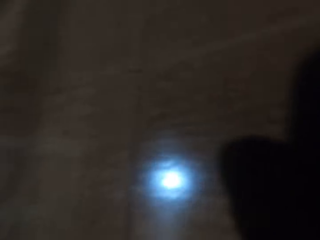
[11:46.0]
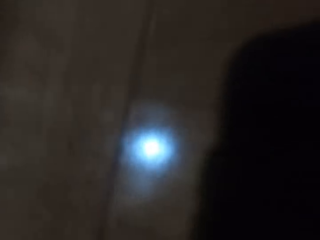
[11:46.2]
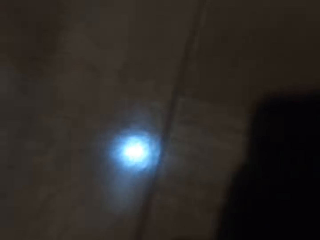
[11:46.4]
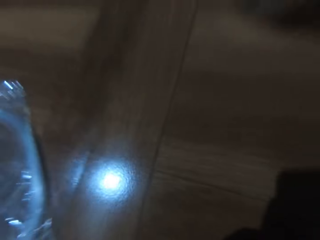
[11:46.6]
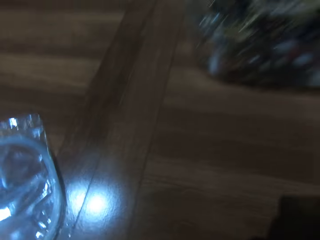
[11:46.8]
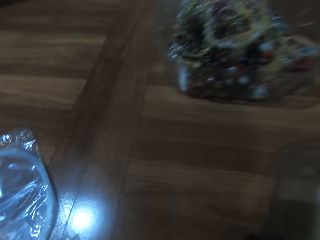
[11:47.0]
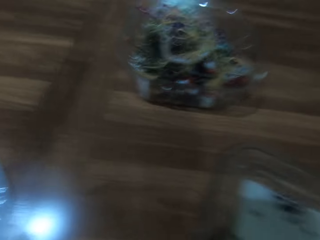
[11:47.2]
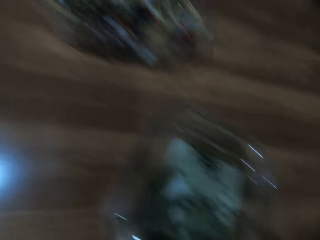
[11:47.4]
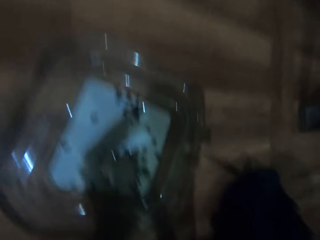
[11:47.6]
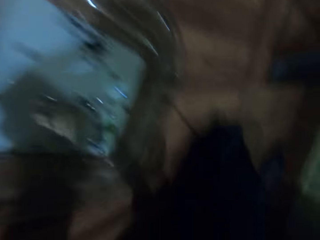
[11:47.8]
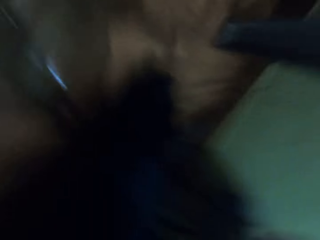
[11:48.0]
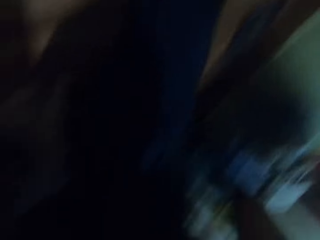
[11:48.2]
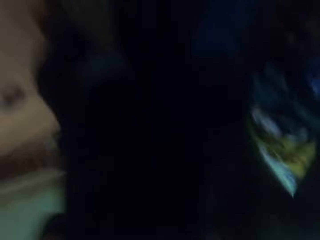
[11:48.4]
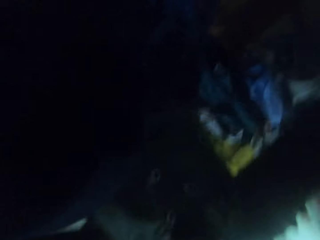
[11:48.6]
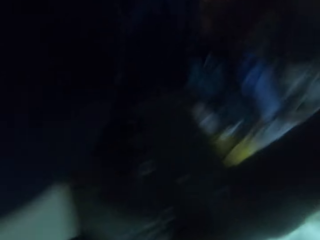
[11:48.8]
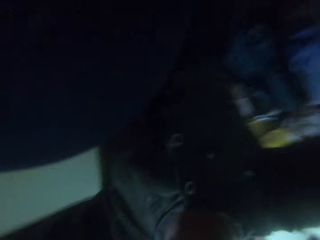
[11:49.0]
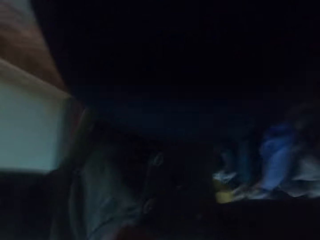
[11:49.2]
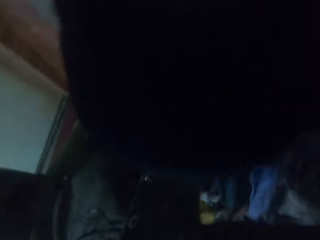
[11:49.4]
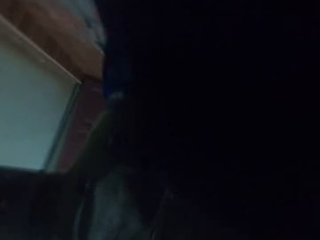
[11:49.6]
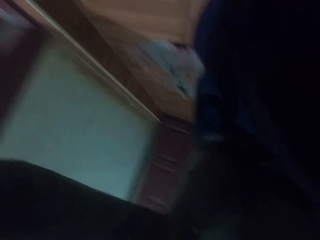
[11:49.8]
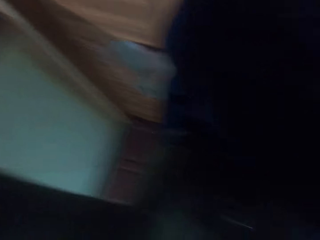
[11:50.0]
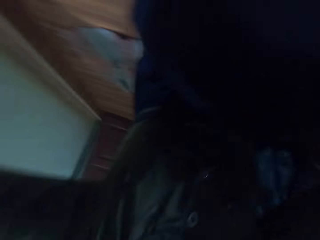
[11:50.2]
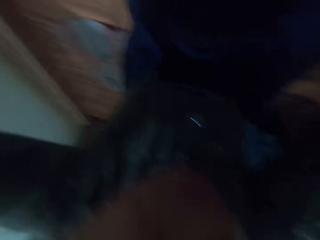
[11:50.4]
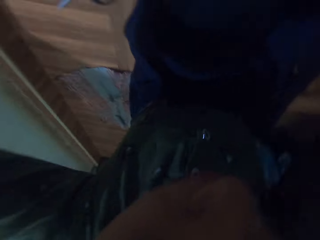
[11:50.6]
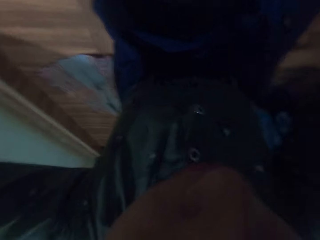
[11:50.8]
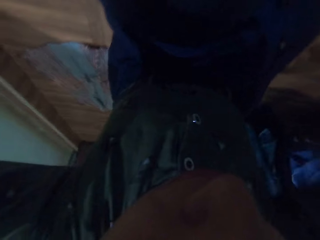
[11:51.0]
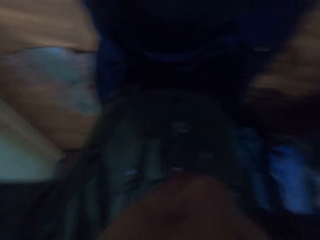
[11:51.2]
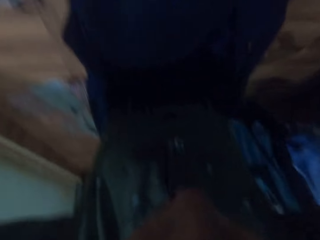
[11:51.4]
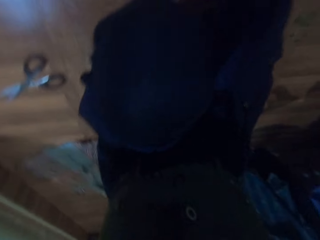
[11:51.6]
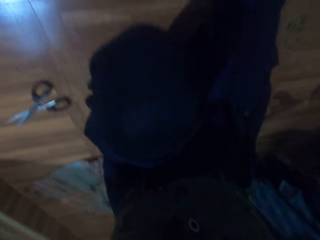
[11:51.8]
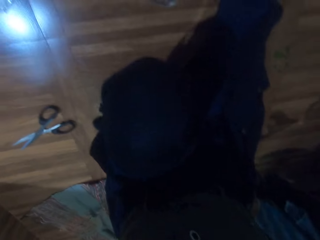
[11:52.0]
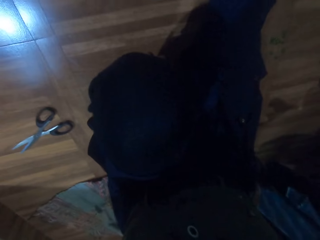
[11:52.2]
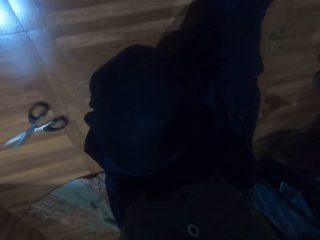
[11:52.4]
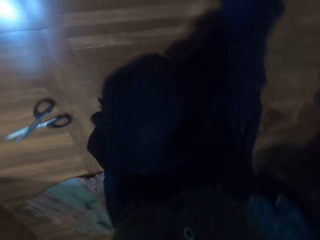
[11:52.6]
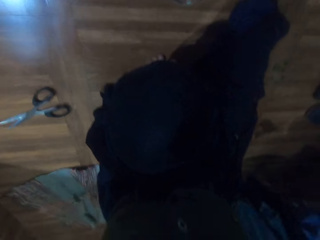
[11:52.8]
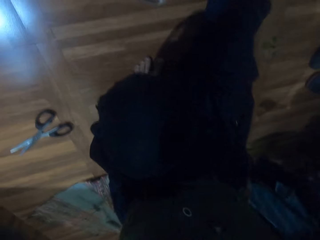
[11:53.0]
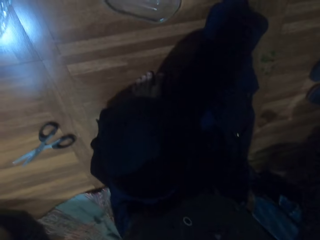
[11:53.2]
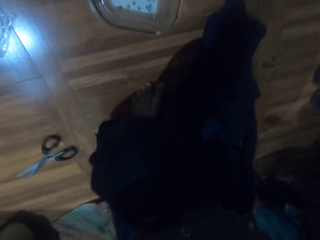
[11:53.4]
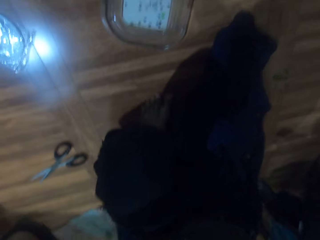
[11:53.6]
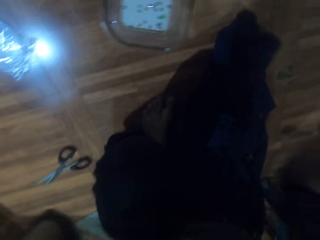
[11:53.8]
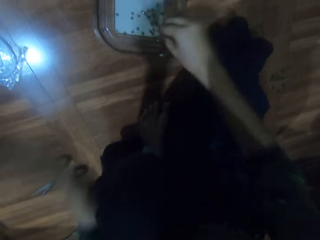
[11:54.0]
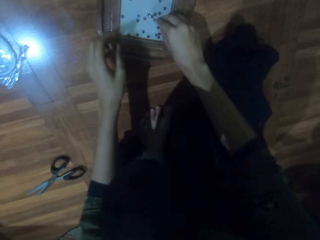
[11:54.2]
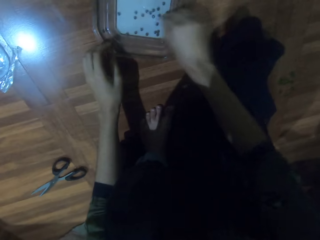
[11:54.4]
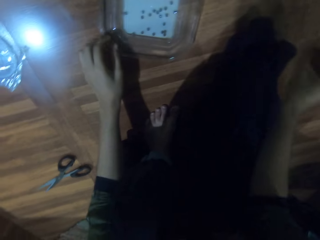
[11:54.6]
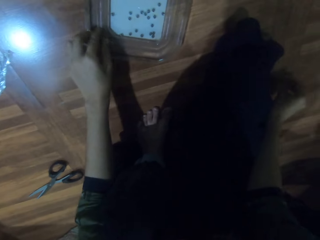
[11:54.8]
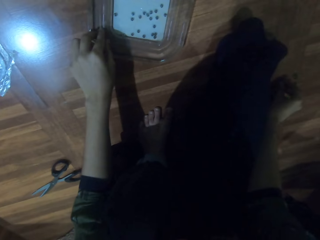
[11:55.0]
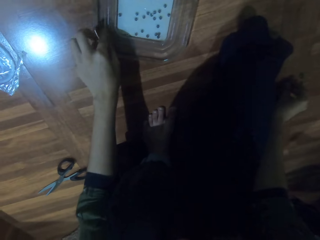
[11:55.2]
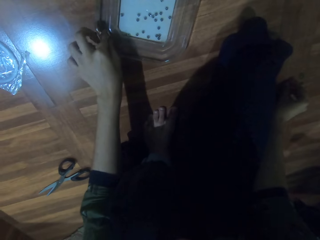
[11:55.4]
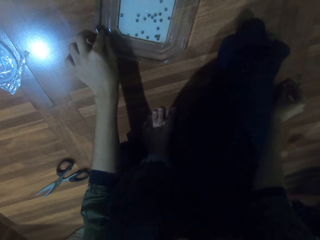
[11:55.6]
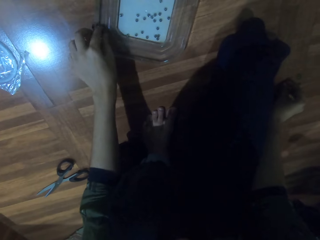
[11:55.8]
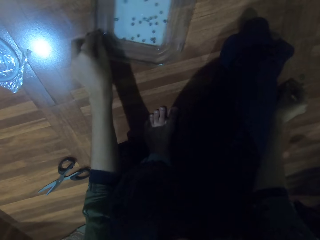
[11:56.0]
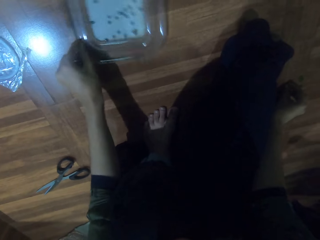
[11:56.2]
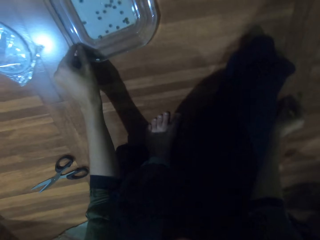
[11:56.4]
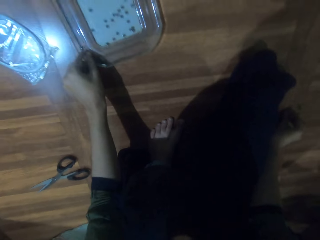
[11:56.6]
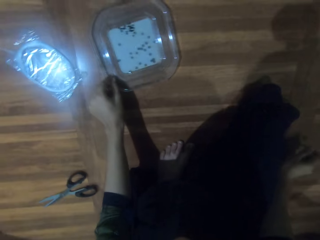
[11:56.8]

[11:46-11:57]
The camera wearer adjusts the camera. He holds the camera with both hands. He wears the camera on his head with both hands. He picks a bead from the tray or plate. He touches the bead in the plate on the floor with his right hand. He moves the plate aside on the floor with his left hand.

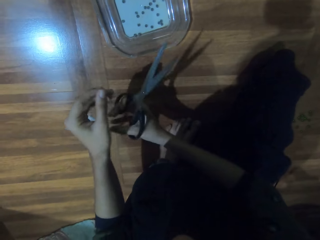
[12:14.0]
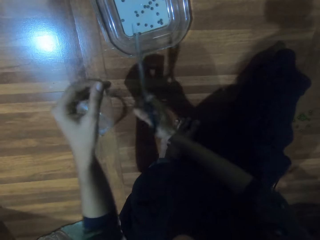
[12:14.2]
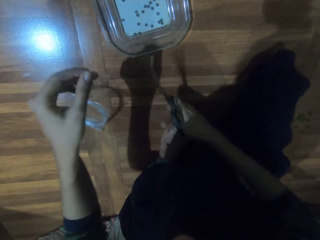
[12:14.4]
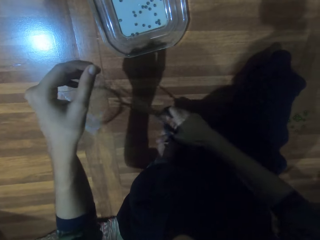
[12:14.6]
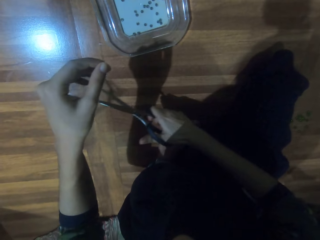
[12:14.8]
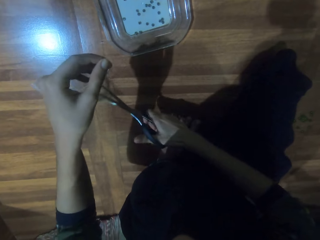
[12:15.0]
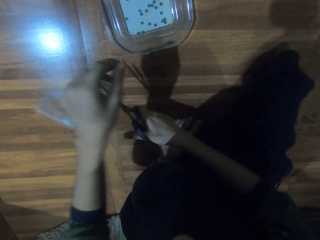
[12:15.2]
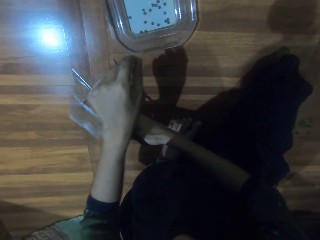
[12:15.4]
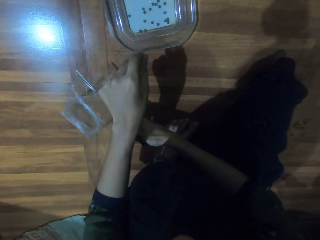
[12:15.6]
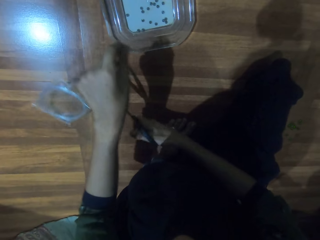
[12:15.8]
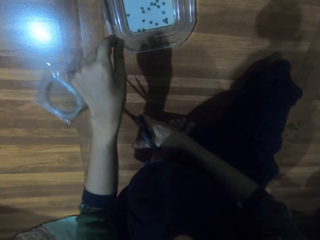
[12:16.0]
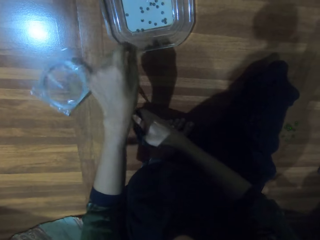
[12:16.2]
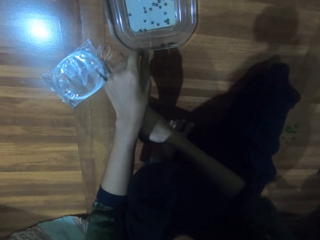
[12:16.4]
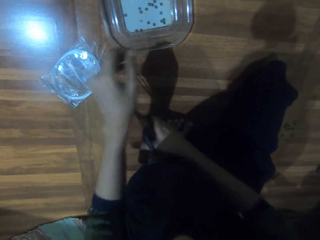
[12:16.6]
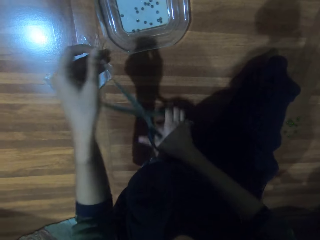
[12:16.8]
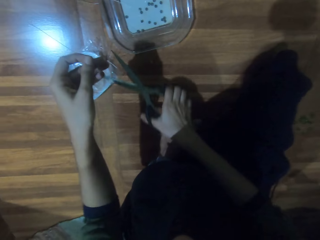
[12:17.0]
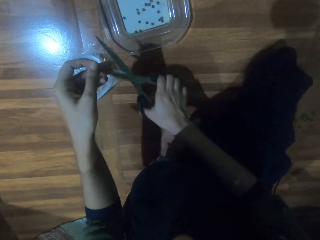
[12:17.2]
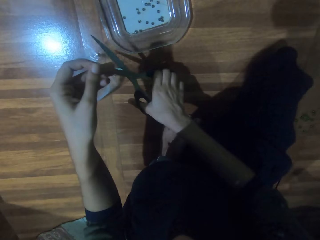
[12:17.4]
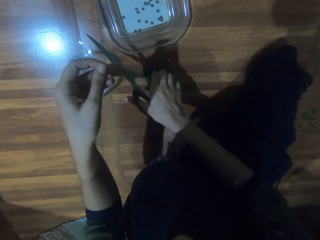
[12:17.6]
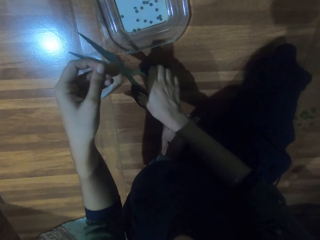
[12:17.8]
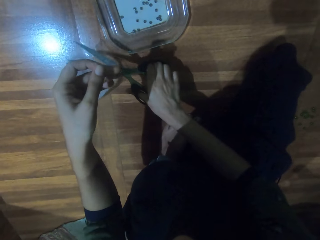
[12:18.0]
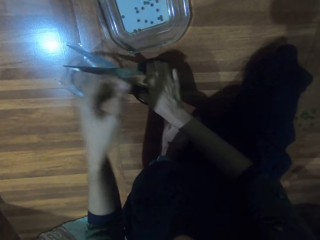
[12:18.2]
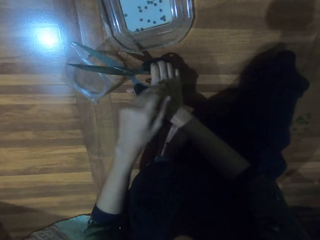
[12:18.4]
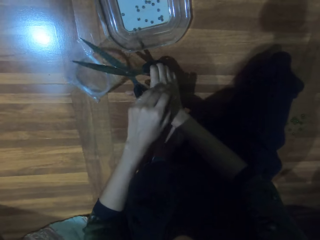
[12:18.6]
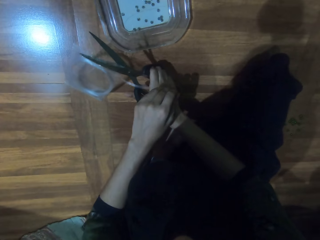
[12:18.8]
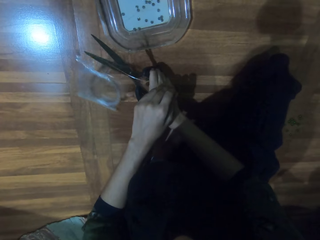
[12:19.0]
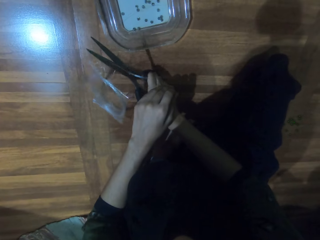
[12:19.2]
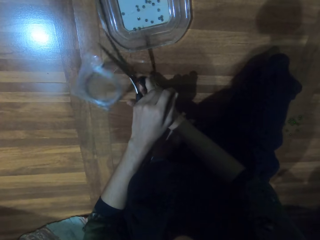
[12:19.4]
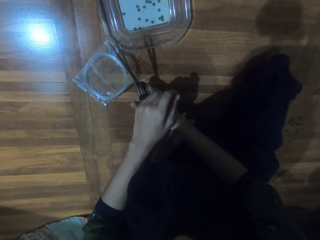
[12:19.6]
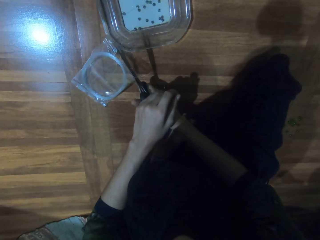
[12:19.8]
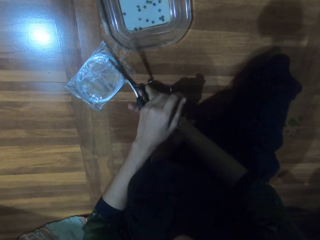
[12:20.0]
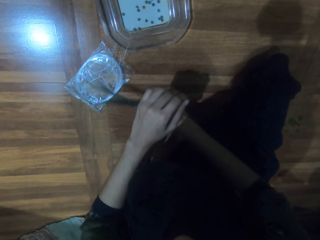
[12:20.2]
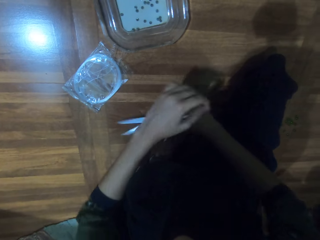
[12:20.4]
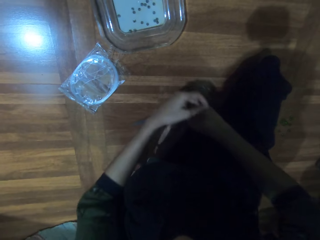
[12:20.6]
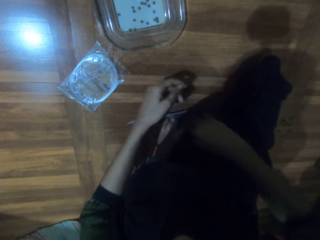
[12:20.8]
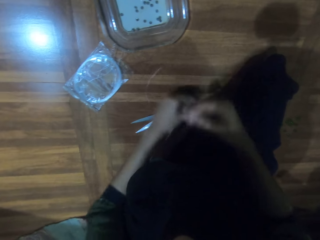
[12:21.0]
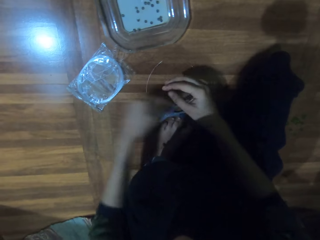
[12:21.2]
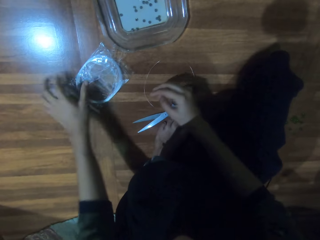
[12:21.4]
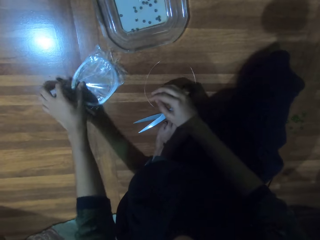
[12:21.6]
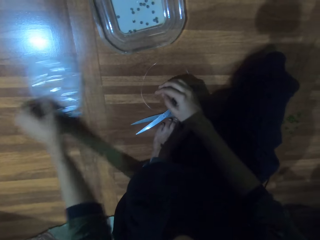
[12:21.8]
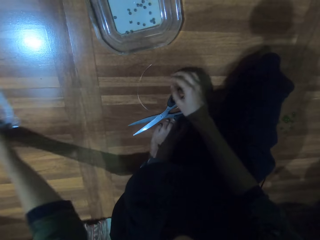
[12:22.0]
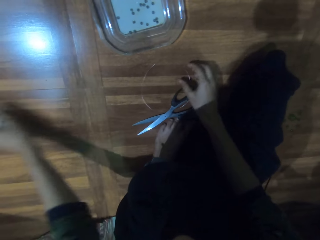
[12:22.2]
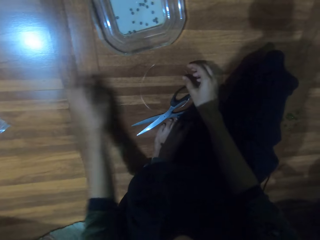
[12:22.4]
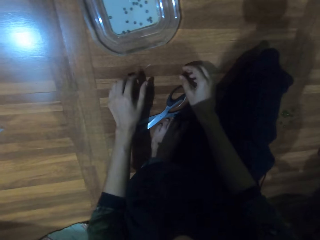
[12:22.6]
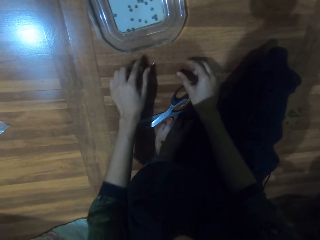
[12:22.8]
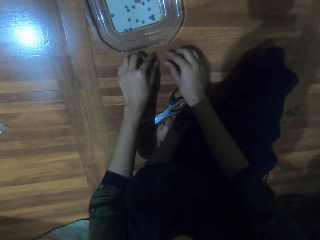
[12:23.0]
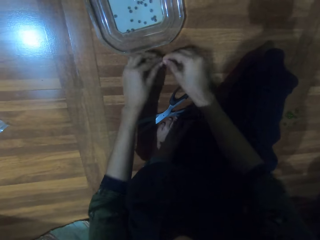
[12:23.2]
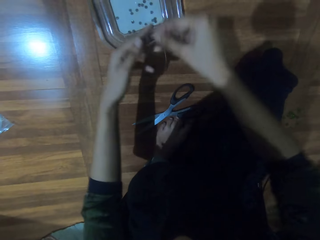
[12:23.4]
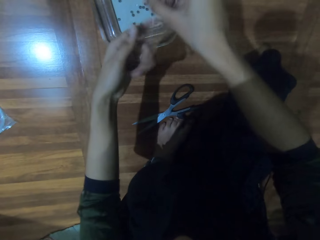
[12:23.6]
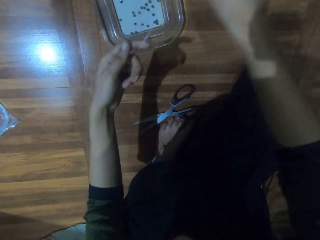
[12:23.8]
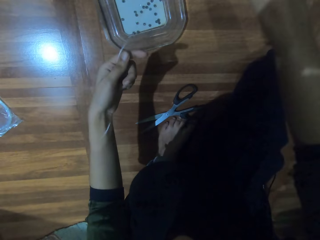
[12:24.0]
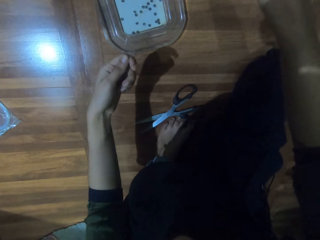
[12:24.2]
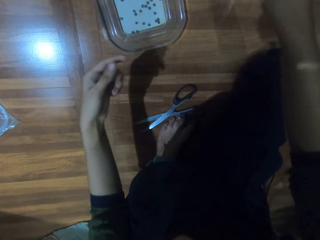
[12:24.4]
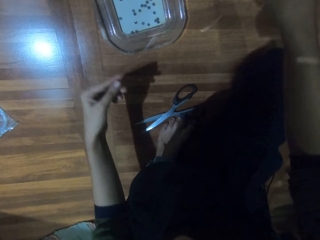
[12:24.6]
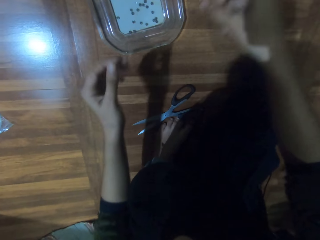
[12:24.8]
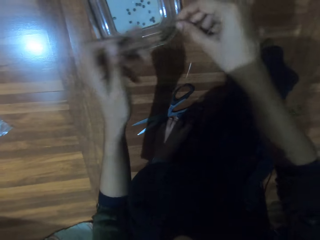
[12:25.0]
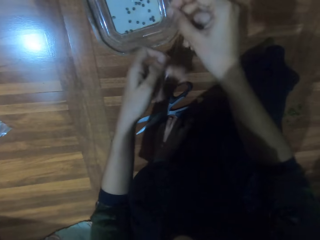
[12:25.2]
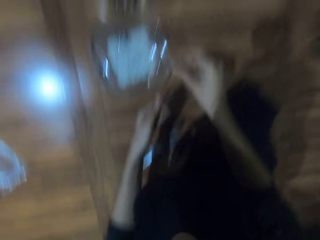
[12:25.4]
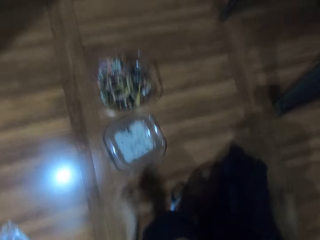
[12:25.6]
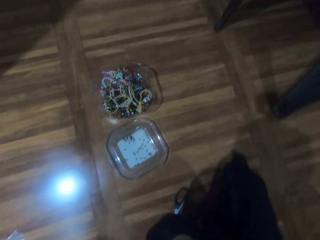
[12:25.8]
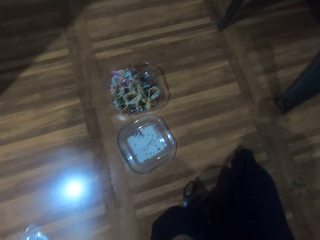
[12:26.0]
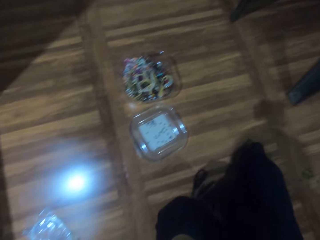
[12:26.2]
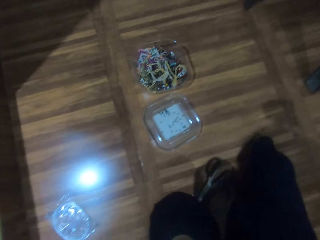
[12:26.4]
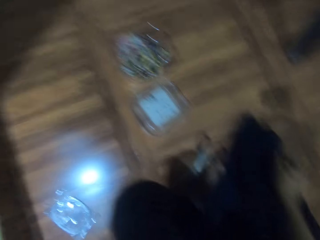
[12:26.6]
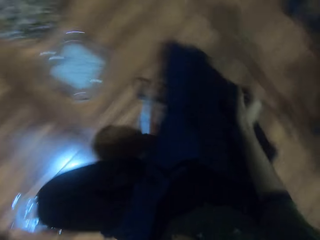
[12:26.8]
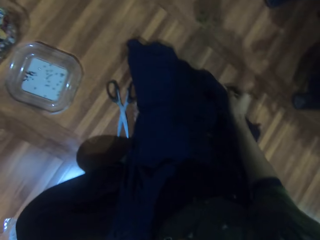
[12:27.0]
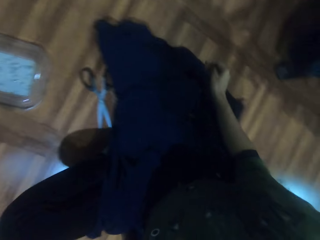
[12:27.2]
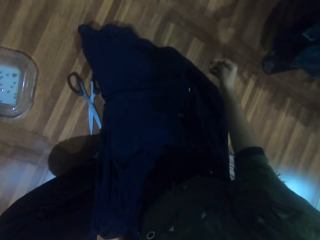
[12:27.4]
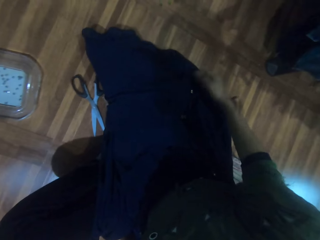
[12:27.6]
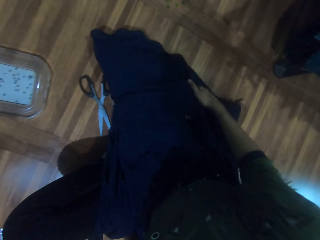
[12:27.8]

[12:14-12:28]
The camera wearer cuts the bead string in his left hand off the plastic bag with the scissors in his right hand. He drops the scissors in his right hand on the floor. He drops the bead string in his left hand on the floor. He moves the bead string in the plastic bag aside on the floor with his left hand. He picks up the bead string on the floor with both hands. He adjusts the bead string in his hands. He holds the bead string with his left hand. He looks around.
